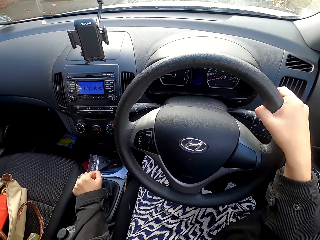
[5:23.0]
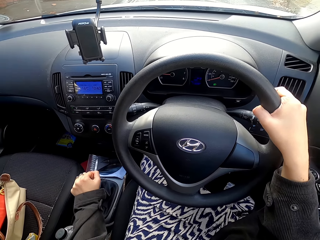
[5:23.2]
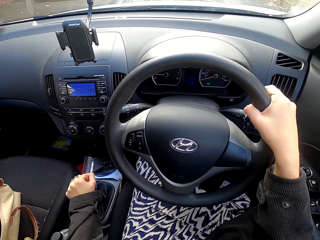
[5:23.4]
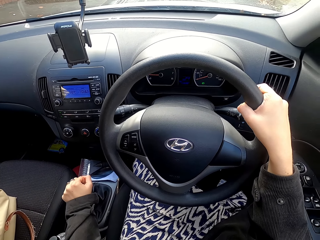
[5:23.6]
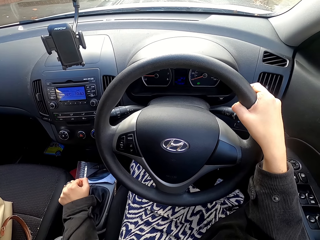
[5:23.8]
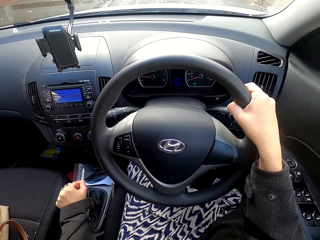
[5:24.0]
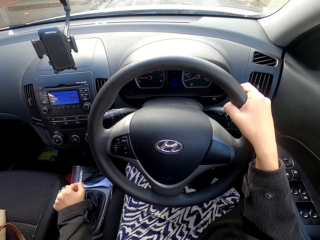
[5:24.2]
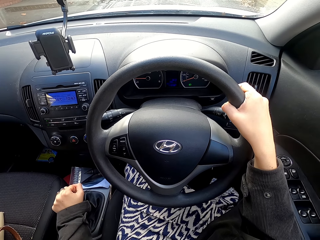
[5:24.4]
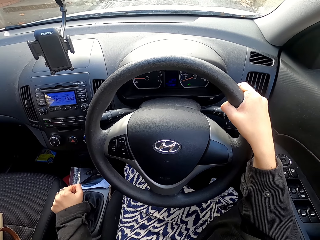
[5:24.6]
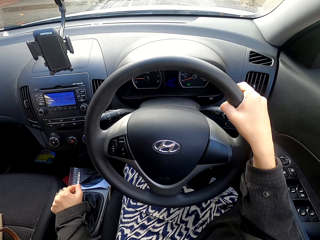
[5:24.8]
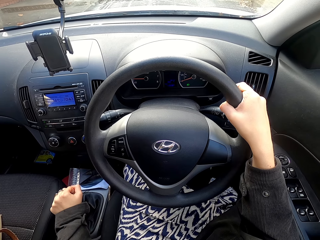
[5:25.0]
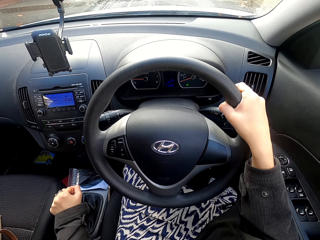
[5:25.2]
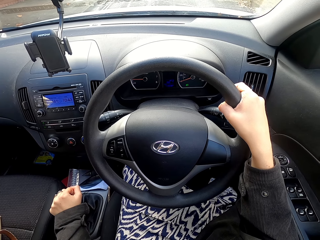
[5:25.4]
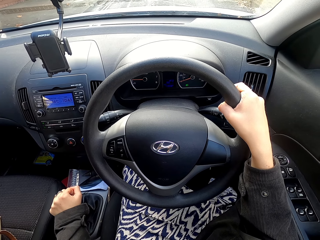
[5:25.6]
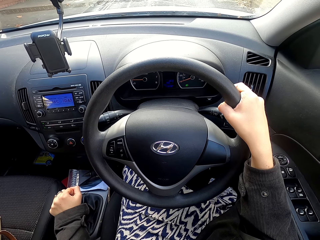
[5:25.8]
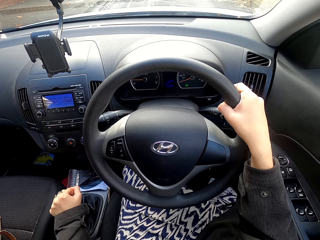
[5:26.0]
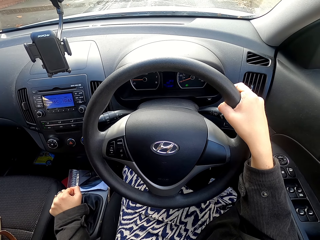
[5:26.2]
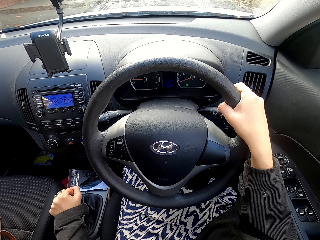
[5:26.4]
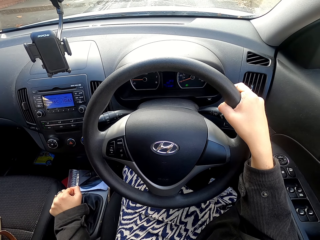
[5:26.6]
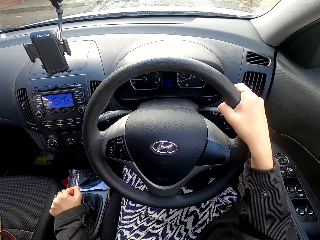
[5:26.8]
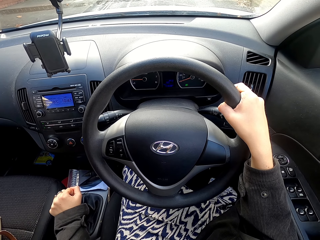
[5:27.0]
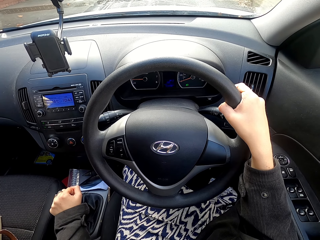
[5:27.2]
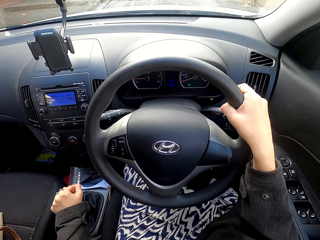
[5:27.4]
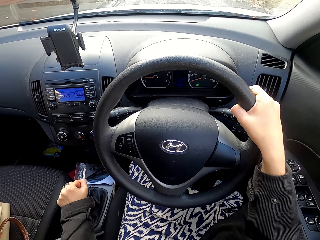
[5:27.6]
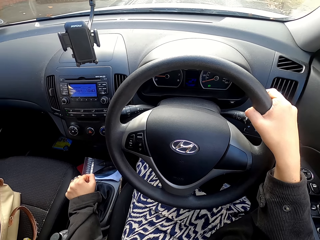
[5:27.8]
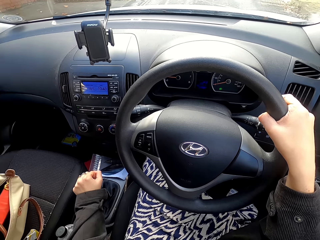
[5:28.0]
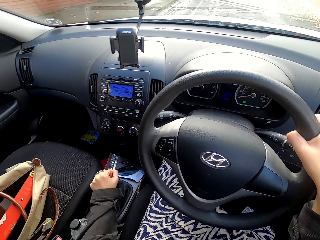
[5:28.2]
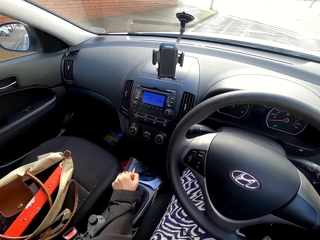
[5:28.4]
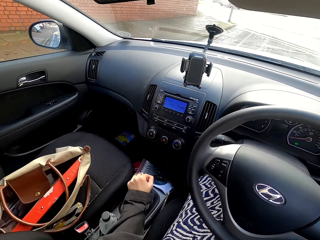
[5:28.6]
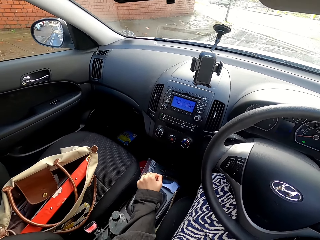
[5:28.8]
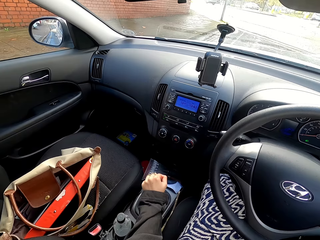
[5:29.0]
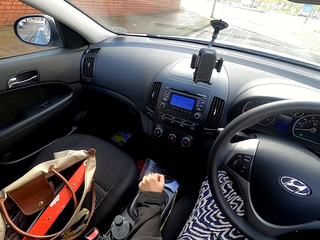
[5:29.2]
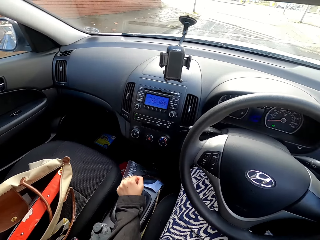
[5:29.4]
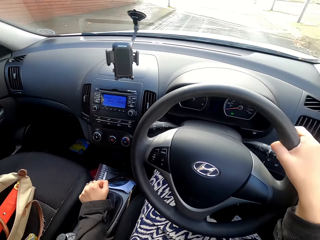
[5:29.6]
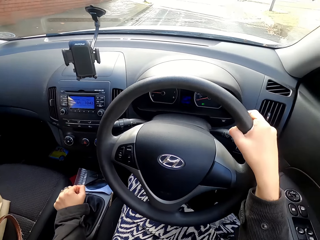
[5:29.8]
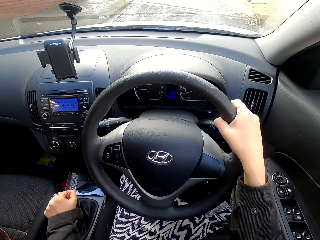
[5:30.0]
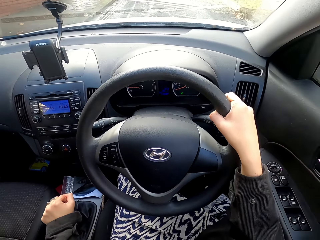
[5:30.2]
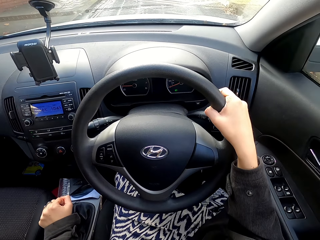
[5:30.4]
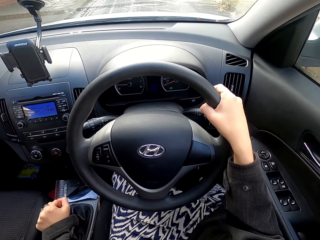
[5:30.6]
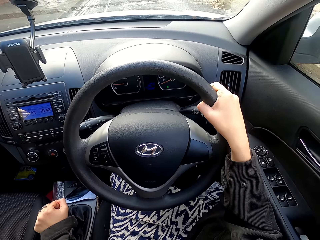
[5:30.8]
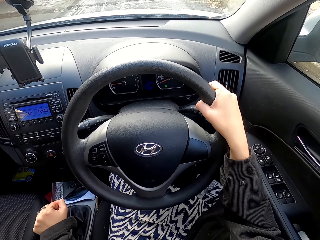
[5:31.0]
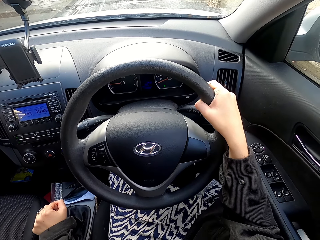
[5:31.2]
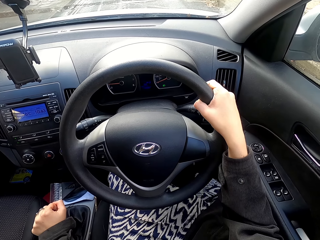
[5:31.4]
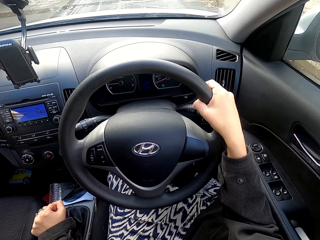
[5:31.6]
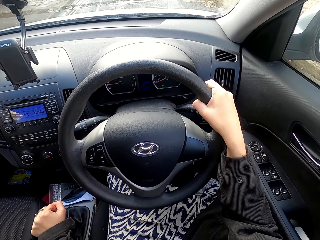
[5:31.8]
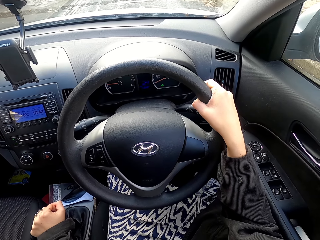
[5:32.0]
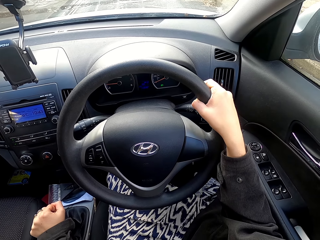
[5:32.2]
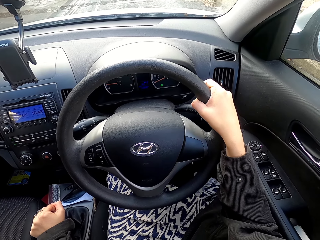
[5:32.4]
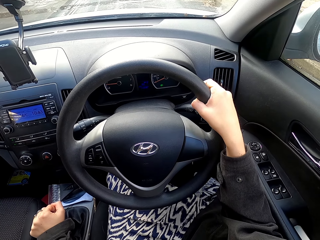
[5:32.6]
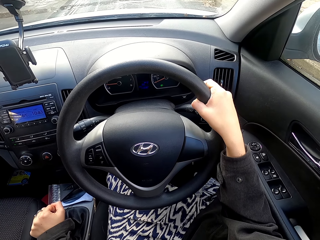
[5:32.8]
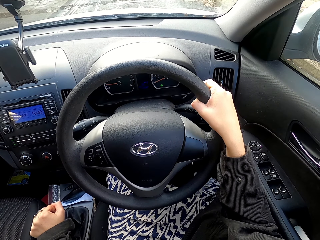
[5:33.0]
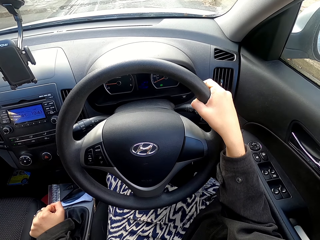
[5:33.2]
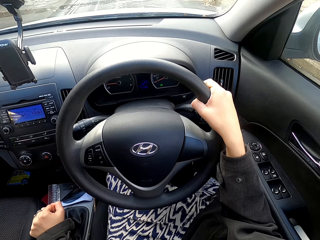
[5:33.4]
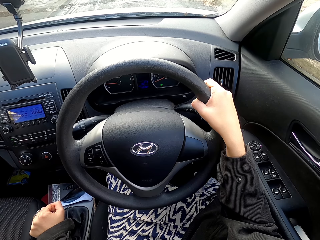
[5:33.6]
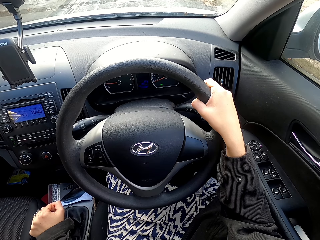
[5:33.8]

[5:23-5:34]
The camera wearer holds onto the brake pedals. They look at the side mirror.

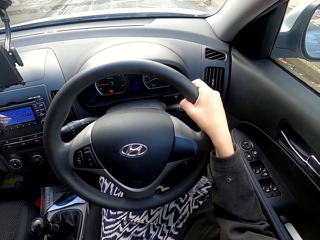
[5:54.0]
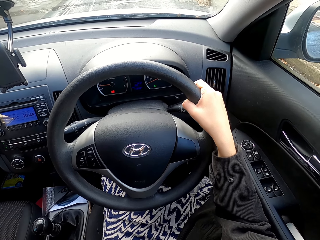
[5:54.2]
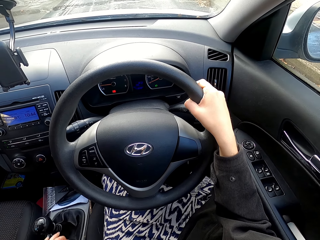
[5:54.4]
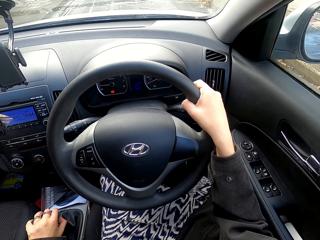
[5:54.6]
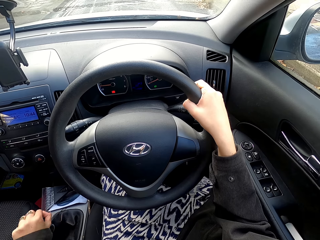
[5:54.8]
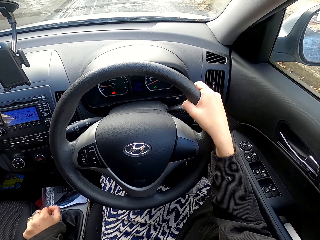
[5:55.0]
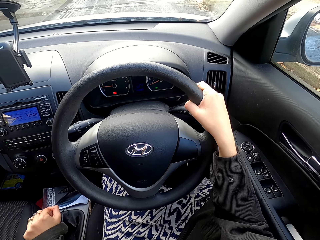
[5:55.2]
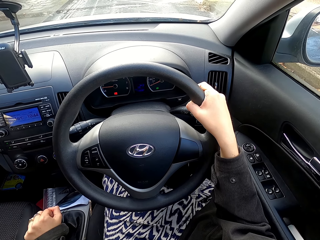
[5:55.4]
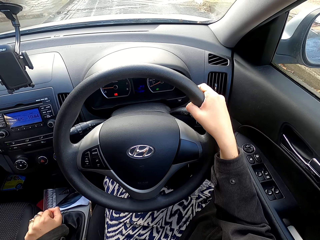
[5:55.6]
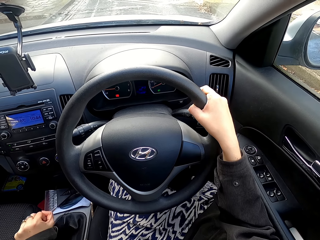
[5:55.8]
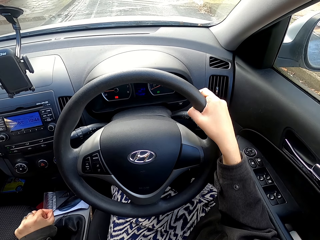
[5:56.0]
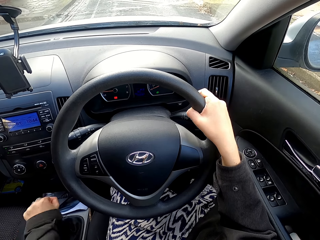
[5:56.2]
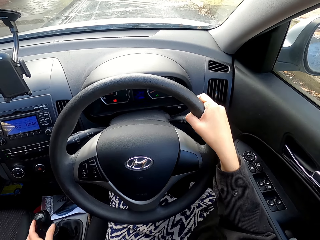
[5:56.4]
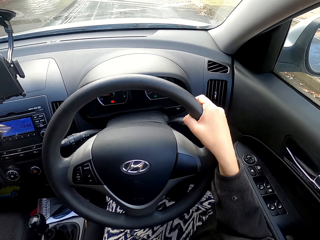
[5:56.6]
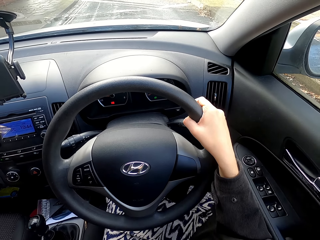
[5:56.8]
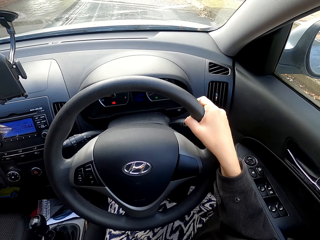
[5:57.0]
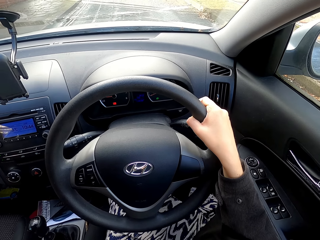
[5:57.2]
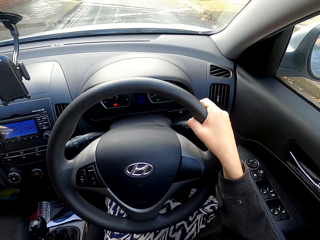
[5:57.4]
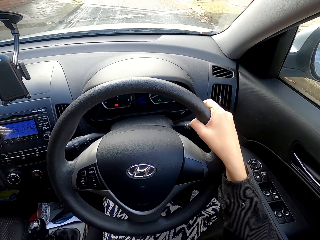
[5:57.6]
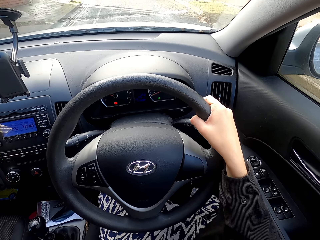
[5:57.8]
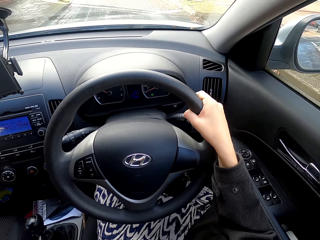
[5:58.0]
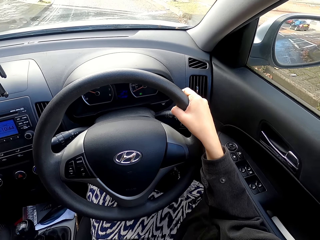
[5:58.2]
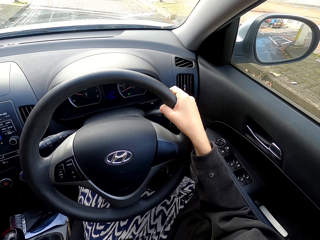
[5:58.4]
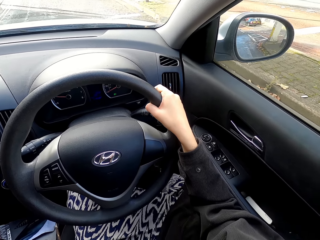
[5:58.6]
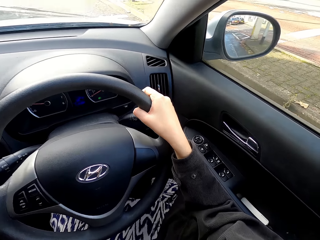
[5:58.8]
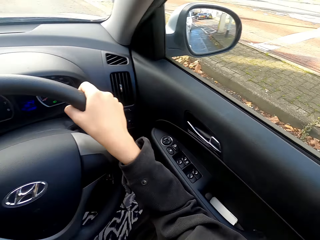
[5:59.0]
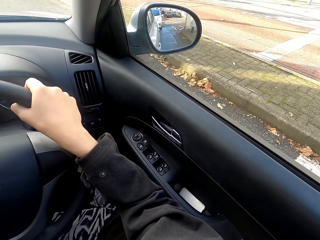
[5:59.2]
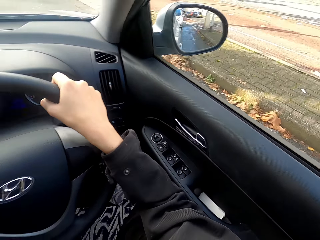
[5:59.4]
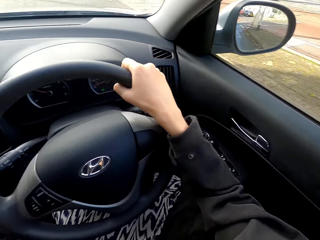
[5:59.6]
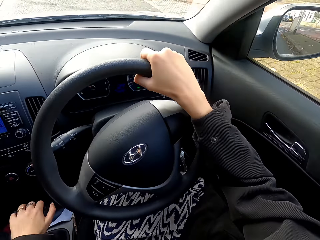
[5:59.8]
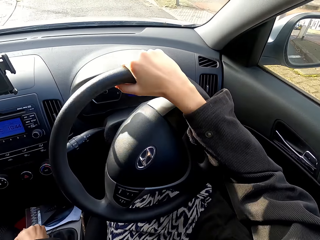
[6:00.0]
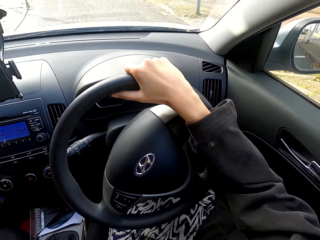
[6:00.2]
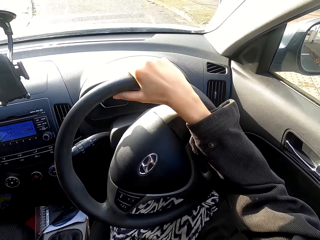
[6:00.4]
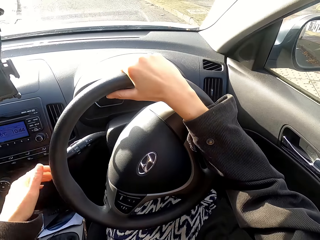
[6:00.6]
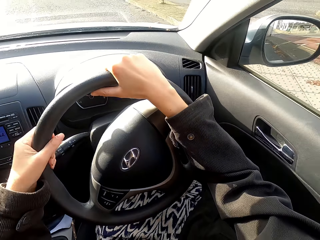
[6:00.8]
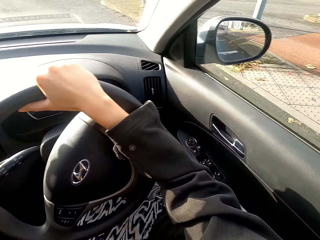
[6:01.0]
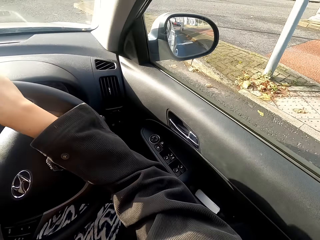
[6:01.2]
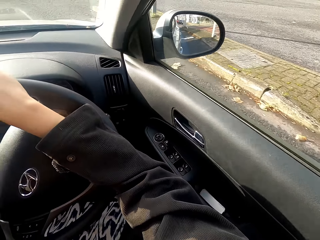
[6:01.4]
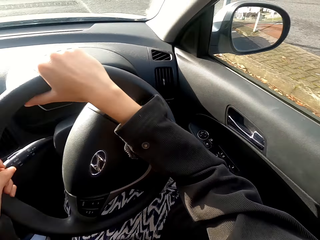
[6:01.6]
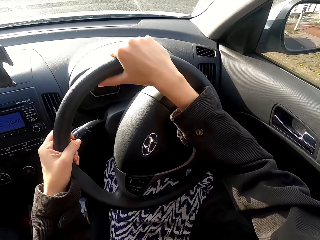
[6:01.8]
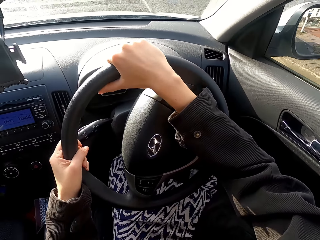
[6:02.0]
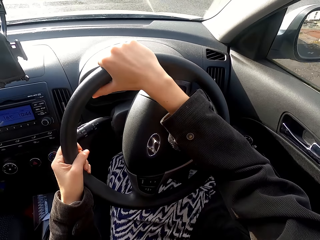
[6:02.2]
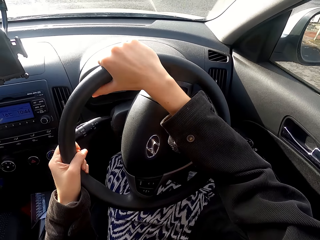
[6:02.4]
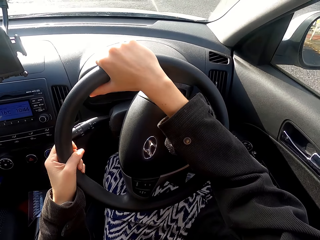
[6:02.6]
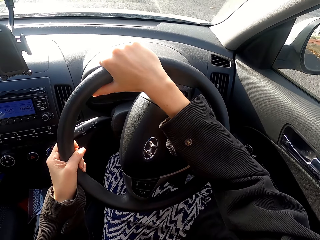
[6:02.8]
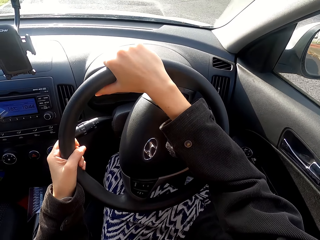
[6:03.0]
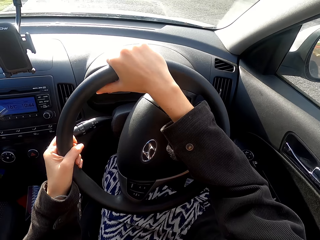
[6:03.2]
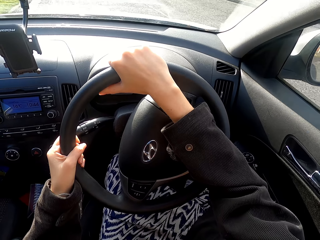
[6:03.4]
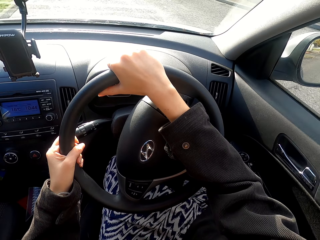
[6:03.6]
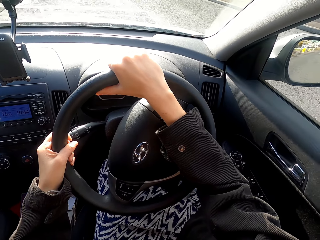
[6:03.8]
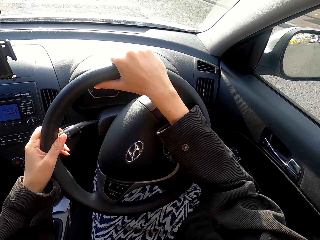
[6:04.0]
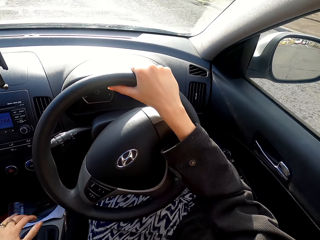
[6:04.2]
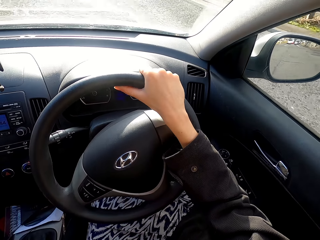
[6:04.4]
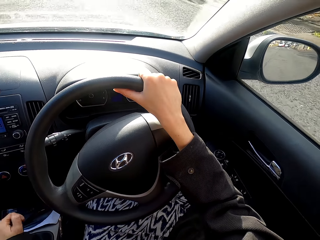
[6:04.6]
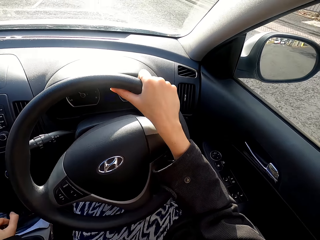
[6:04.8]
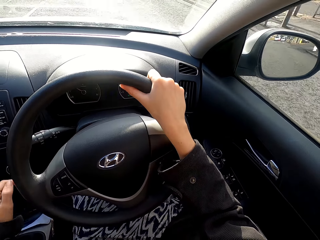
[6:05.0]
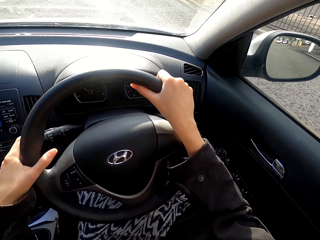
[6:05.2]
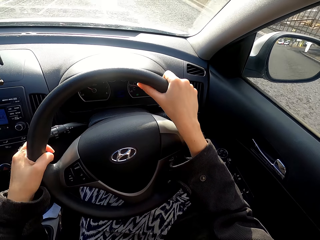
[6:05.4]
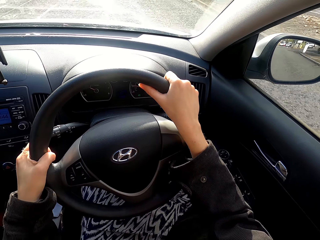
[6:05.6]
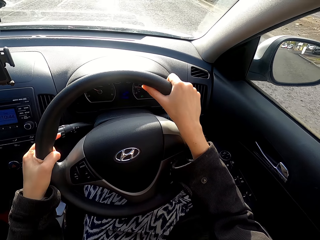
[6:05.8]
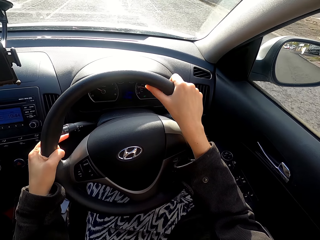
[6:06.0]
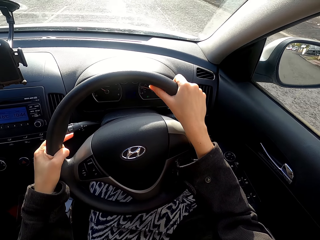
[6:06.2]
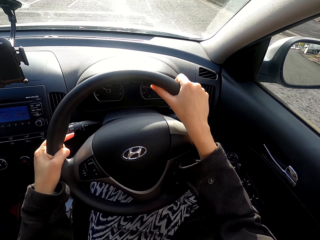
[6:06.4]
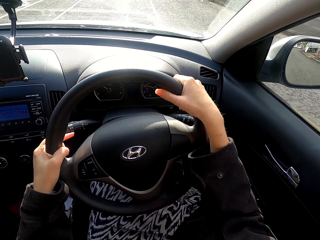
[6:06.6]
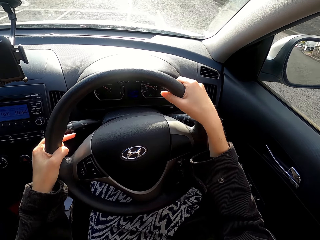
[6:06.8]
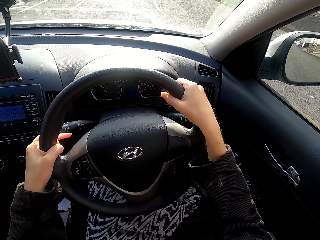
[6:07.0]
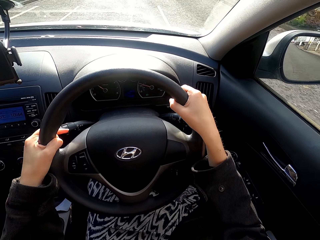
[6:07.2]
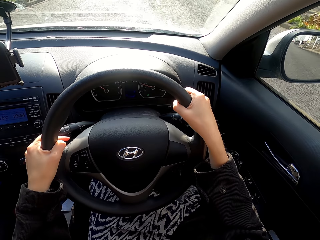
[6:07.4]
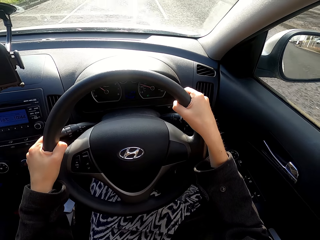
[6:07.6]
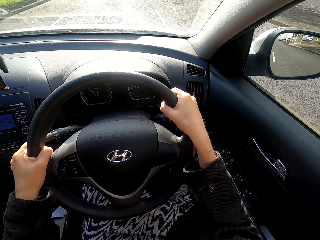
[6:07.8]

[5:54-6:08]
The camera wearer releases the brakes. They drive the car on the road. They change the car gear.
